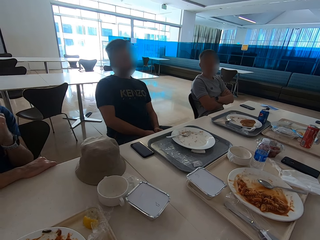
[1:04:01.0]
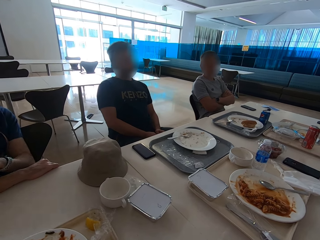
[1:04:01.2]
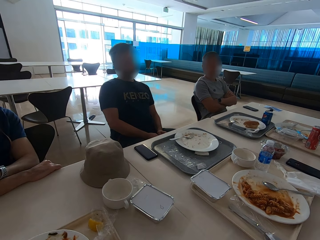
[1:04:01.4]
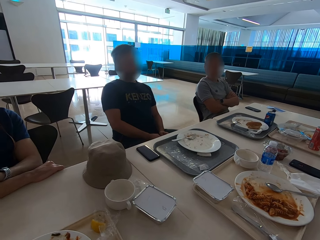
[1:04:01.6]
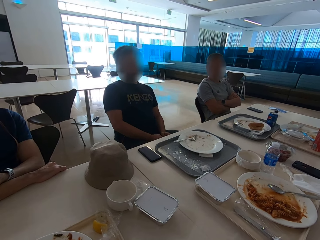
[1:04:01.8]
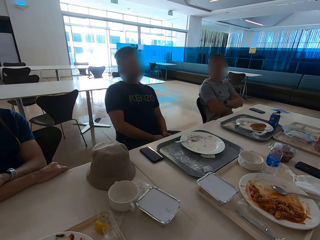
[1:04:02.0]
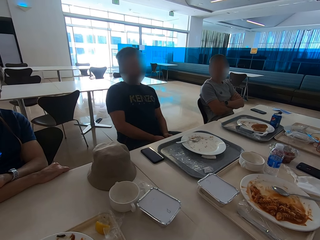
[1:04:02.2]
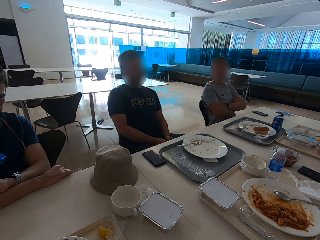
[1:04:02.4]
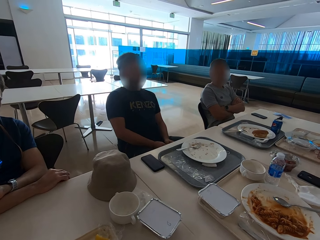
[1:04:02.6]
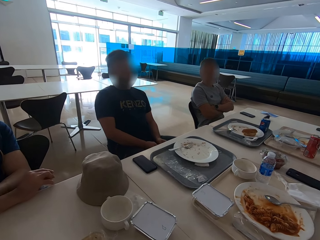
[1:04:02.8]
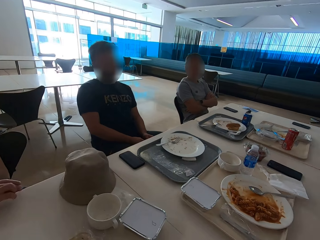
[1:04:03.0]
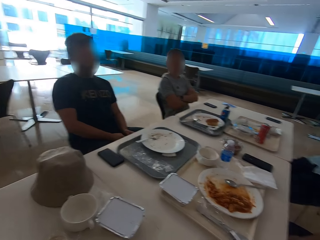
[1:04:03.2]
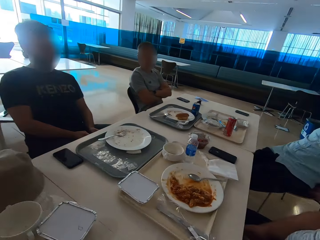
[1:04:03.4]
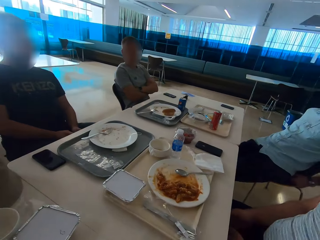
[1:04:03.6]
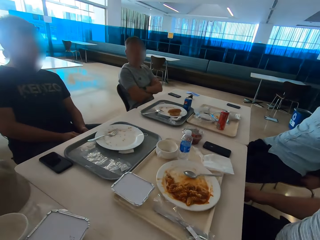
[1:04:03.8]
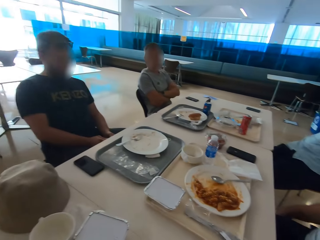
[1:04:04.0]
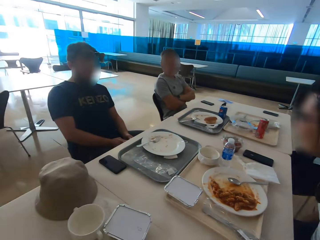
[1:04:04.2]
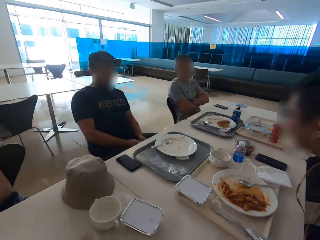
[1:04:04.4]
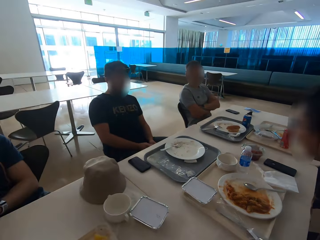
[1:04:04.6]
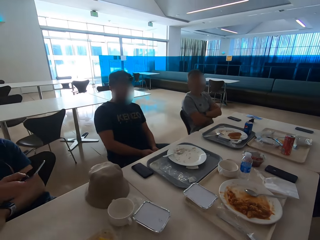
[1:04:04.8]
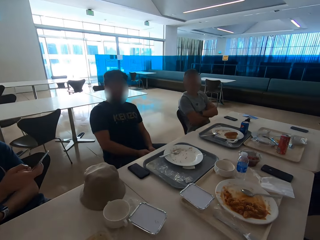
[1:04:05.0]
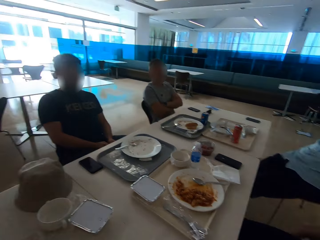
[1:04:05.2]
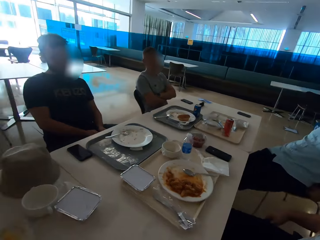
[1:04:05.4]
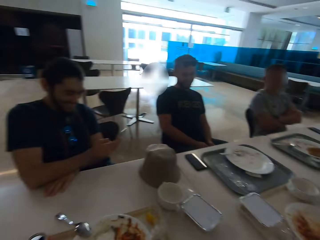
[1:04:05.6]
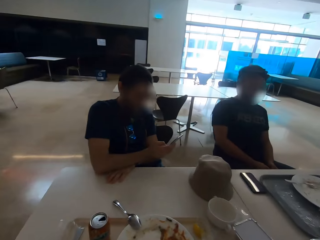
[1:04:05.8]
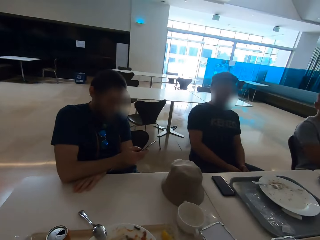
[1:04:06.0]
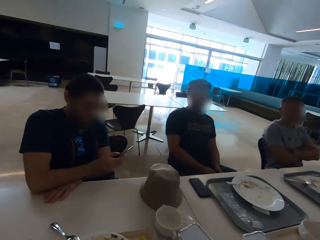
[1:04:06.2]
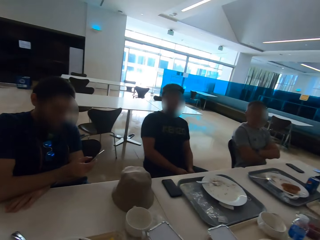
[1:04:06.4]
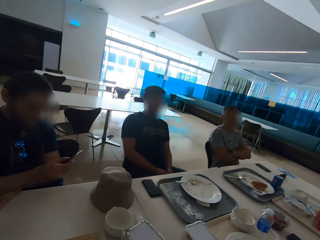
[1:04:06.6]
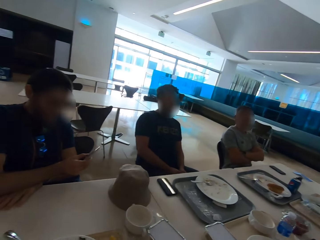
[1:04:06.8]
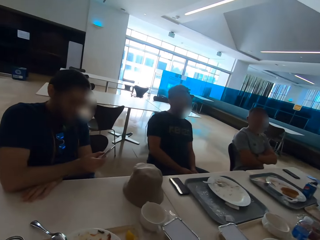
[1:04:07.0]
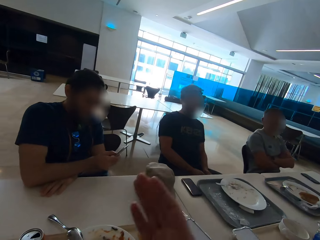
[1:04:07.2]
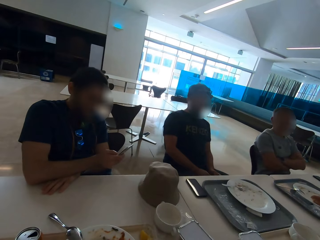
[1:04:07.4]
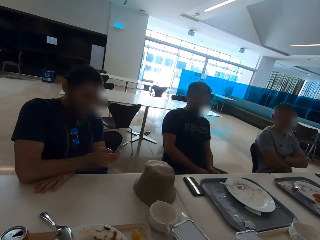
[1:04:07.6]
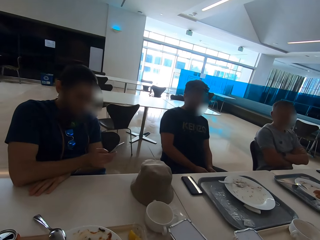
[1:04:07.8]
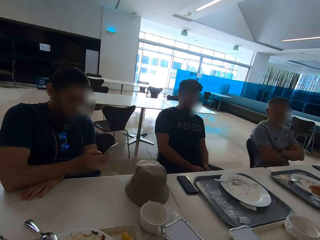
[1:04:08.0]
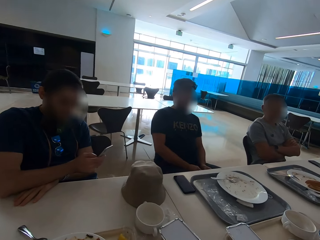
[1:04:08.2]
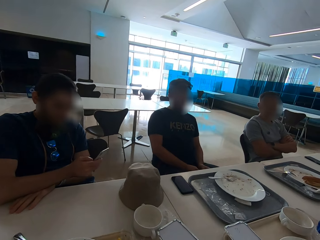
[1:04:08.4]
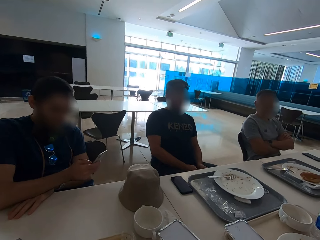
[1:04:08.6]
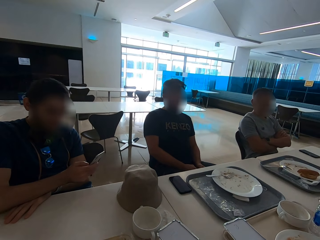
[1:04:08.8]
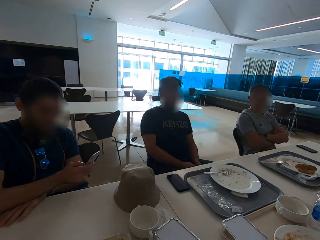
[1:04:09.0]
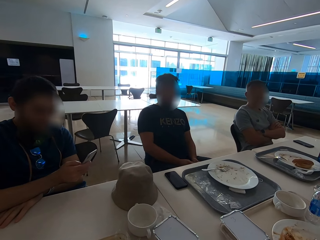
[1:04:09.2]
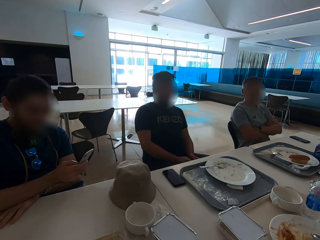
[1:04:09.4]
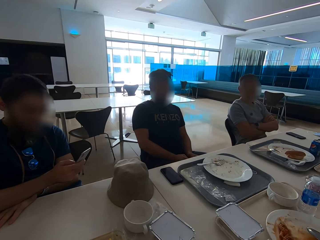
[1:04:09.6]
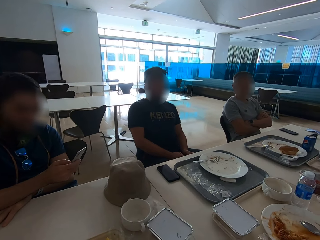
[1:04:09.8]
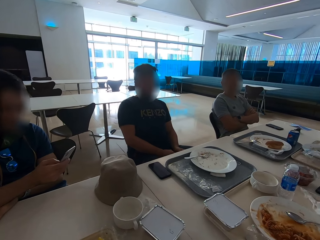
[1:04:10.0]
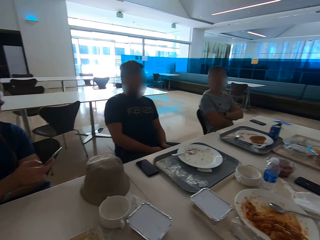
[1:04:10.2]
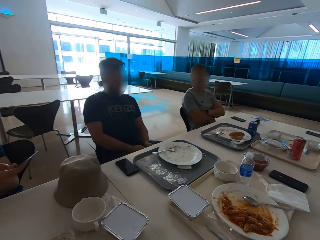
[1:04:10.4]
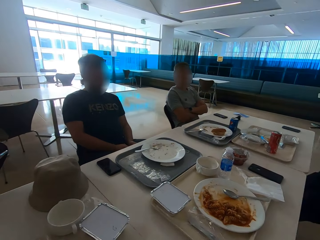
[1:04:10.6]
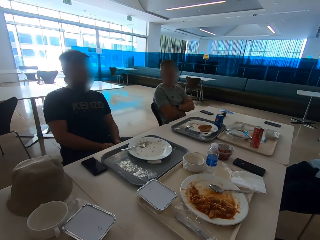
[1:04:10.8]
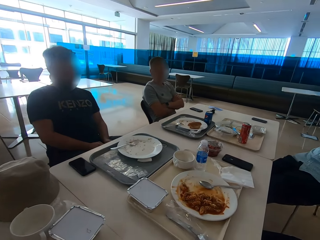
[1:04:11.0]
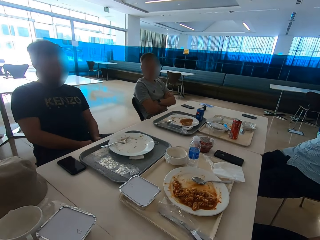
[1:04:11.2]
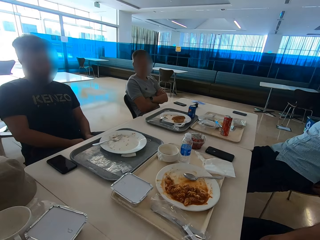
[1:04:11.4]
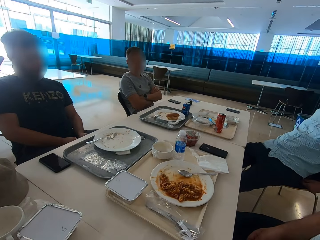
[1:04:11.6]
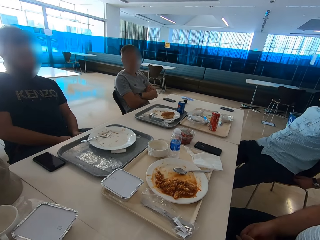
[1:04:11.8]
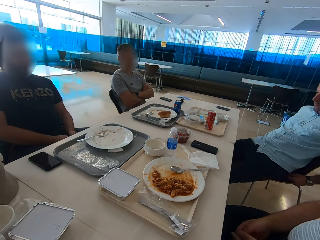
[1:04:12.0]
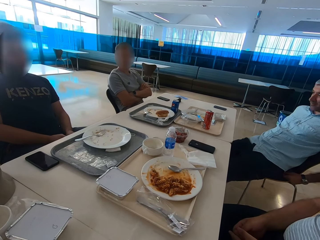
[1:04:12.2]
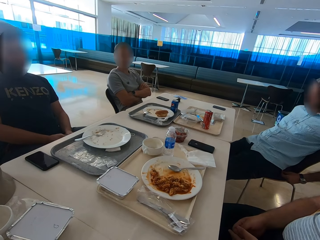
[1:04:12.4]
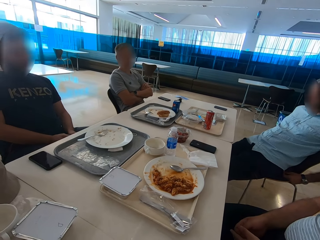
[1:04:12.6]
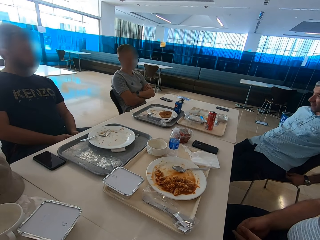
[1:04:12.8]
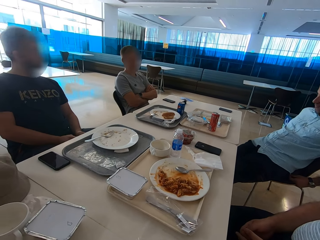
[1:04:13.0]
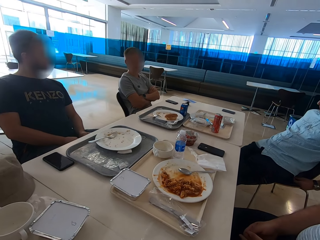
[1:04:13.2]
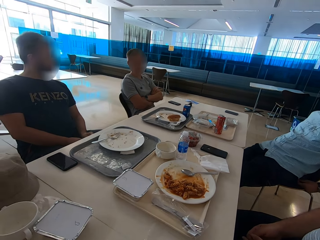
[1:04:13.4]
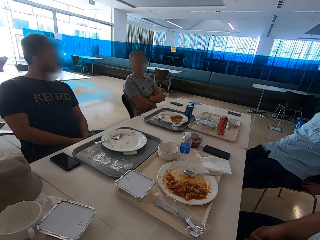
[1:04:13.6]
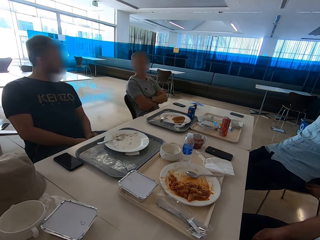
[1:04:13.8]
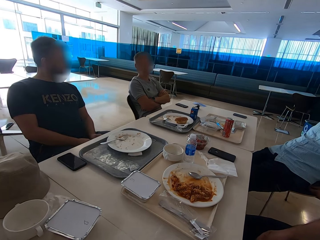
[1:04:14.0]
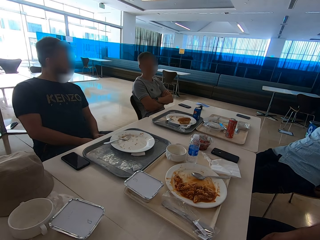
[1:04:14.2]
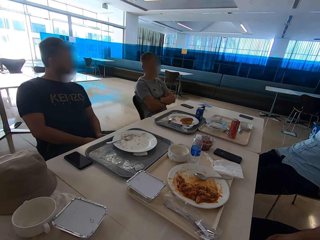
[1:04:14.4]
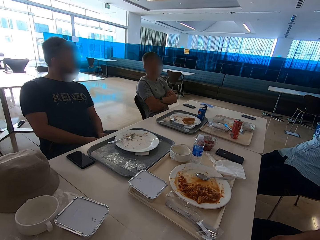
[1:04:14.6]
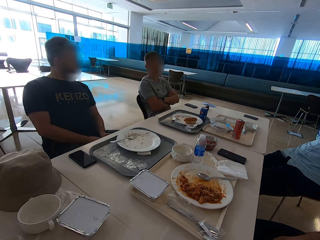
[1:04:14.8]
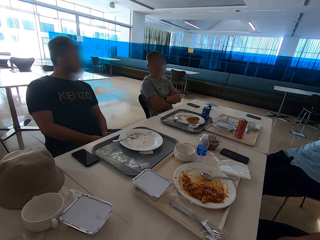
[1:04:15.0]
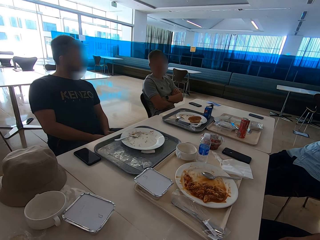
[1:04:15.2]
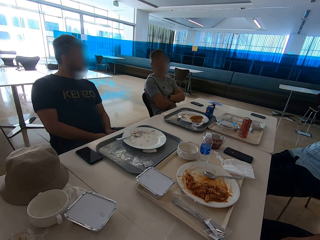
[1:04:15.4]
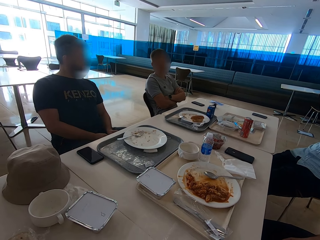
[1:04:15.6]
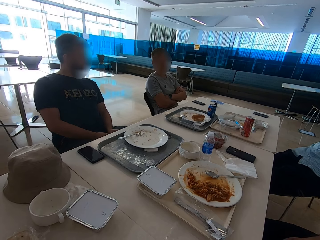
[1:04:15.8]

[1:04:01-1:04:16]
A man lowers the left hand. The man puts his hand on the other hand. A second man sits close to a third man. The third man moves his hand. A fourth man moves backwards. The third man moves forward. The first man holds a mobile phone and operates the mobile phone. The camera wearer uses gestures. He moves his right hand. He looks around. A fifth man moves his hands. The second man sits close to the third man. The third man sits close to the camera wearer. The second man moves his leg.

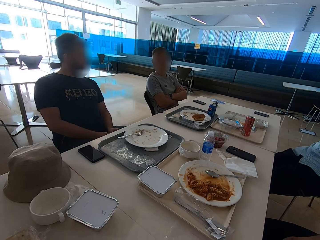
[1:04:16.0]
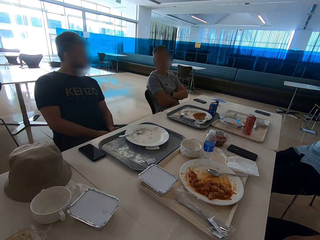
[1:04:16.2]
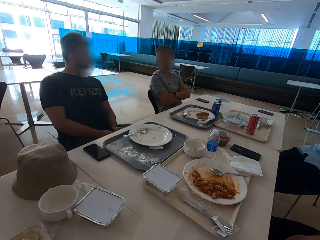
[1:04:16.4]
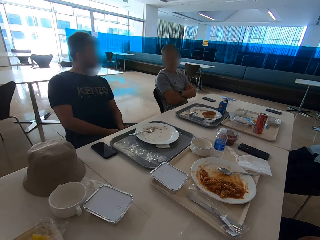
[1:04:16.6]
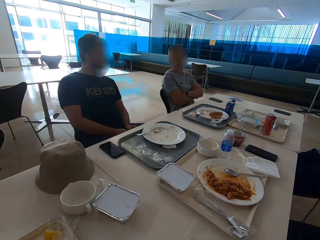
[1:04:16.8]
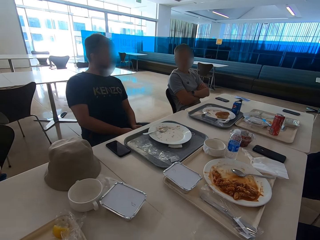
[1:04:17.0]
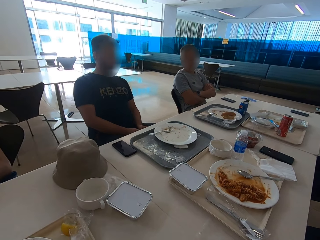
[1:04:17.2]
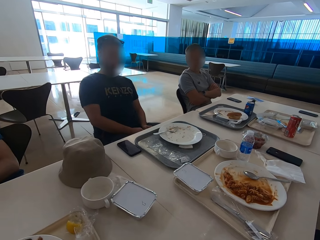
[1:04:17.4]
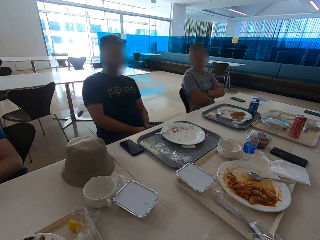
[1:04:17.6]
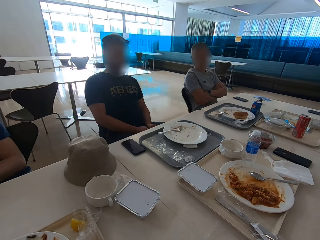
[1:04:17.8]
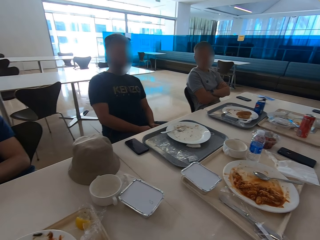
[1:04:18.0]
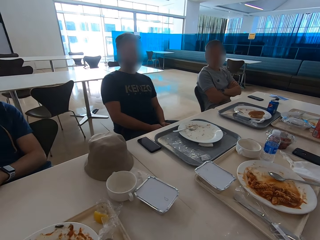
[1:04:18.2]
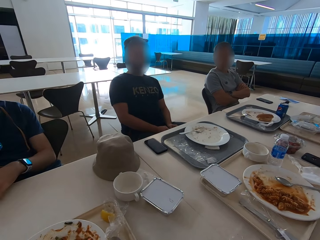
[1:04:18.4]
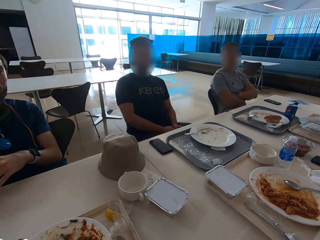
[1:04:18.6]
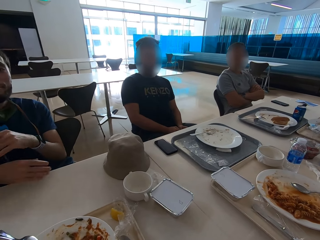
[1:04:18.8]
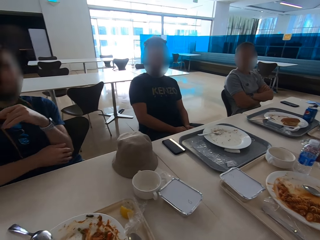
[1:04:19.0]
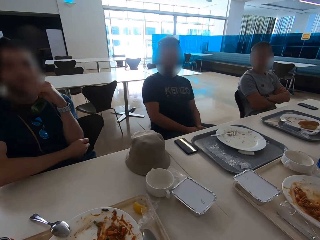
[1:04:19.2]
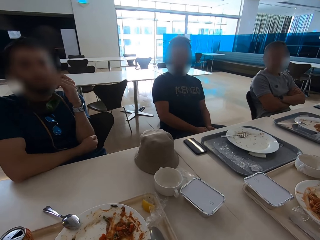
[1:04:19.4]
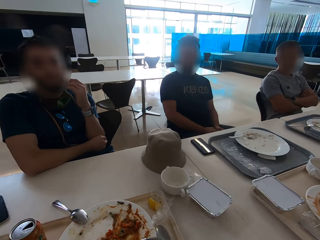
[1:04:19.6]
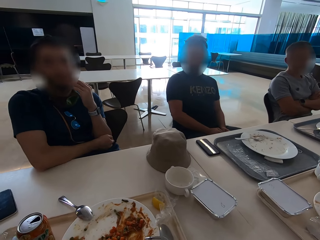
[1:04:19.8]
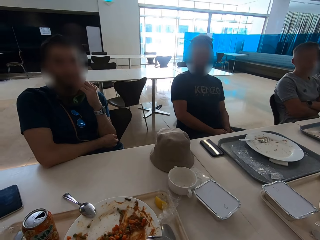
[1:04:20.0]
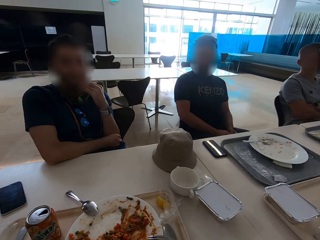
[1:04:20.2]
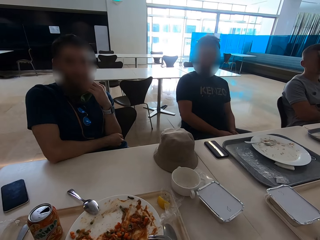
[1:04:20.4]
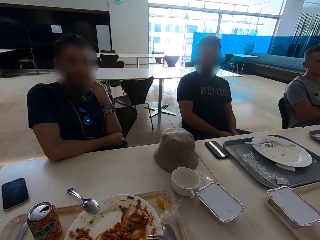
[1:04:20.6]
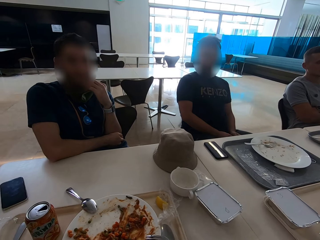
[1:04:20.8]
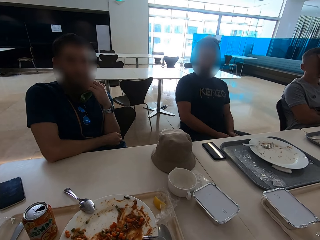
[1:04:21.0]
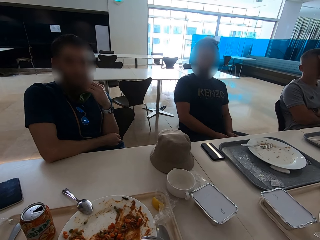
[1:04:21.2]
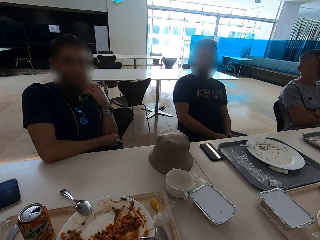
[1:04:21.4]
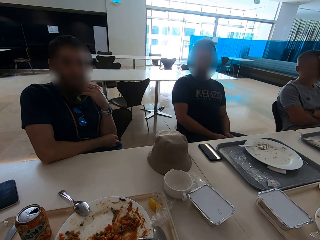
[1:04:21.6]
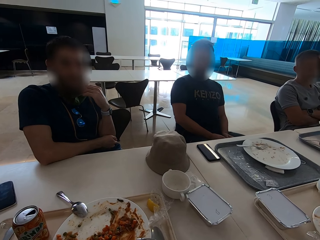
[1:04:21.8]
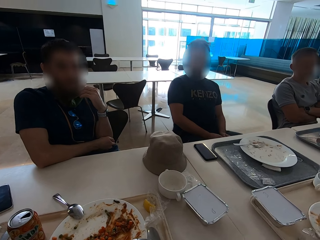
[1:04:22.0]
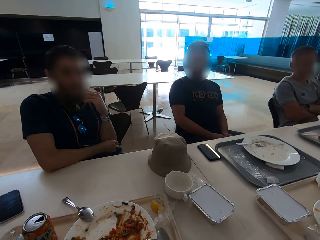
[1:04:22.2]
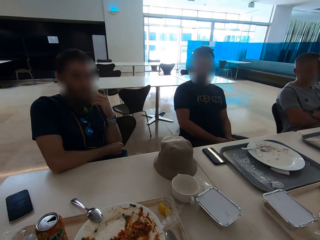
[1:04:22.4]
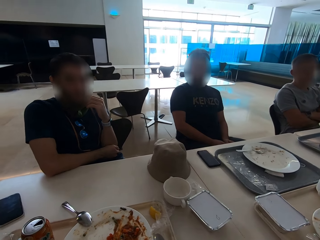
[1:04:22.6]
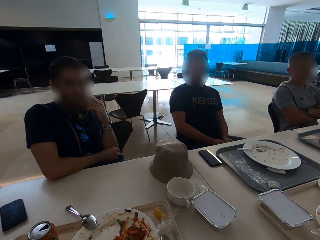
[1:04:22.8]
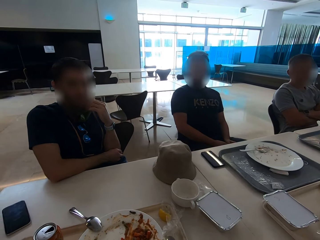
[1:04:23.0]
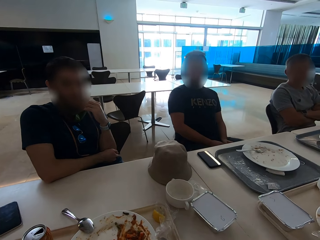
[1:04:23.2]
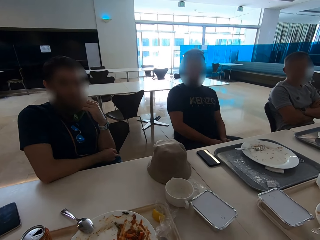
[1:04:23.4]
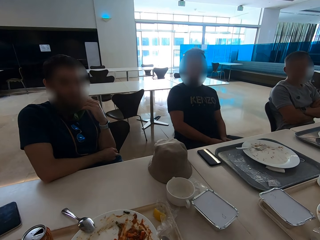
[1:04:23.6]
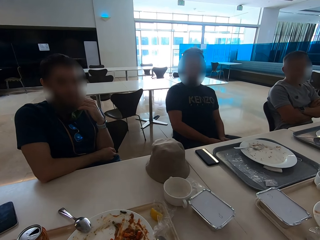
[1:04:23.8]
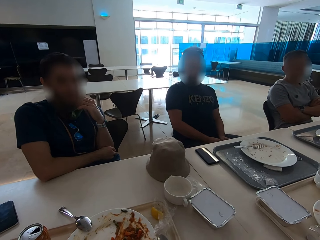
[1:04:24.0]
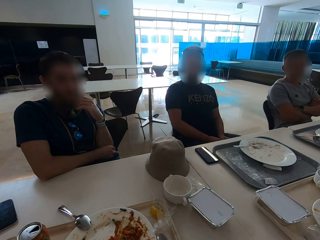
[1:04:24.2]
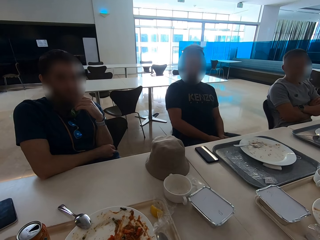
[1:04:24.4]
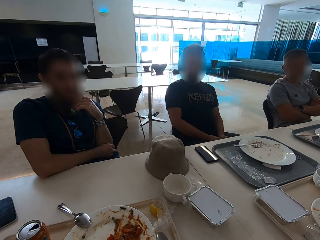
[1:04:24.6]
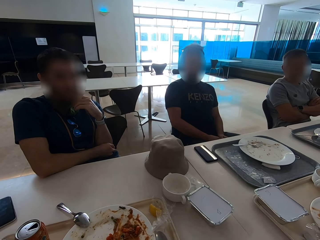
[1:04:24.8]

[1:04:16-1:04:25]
A man moves hands around. The man touches his beard. The man scratches his beard.
